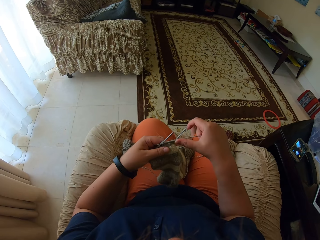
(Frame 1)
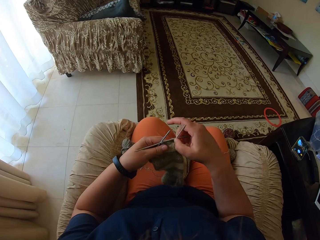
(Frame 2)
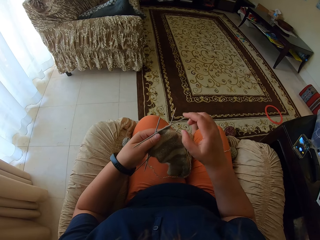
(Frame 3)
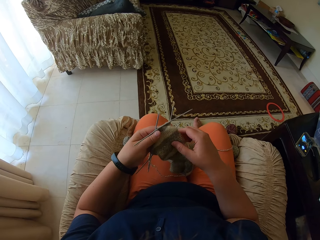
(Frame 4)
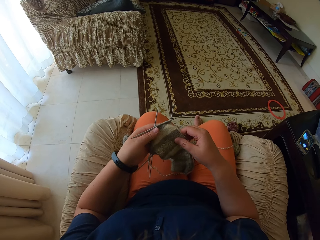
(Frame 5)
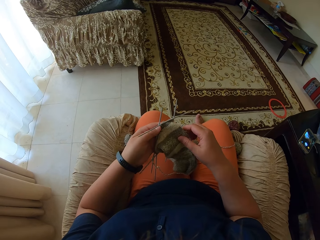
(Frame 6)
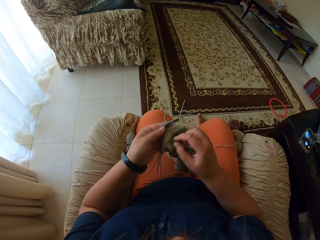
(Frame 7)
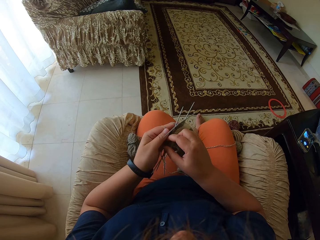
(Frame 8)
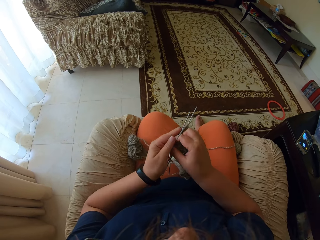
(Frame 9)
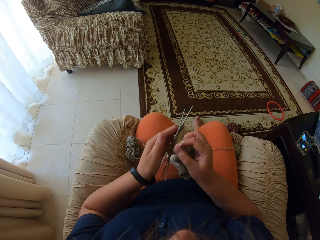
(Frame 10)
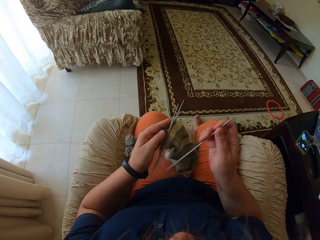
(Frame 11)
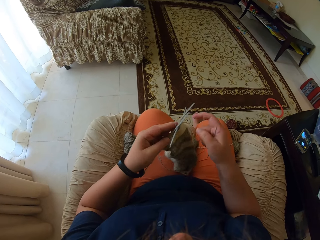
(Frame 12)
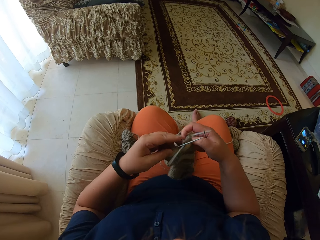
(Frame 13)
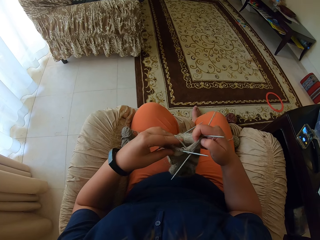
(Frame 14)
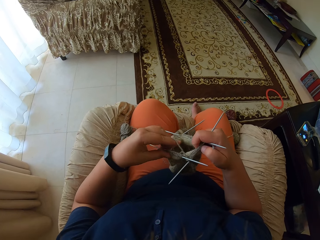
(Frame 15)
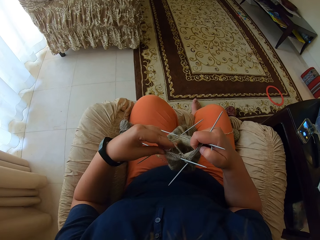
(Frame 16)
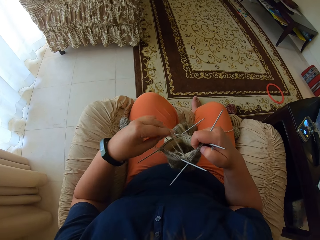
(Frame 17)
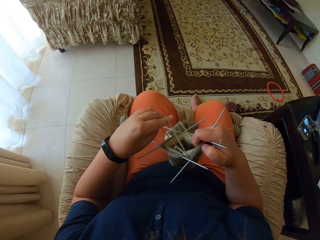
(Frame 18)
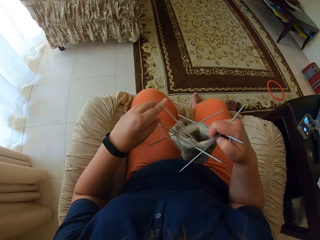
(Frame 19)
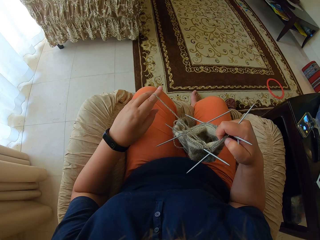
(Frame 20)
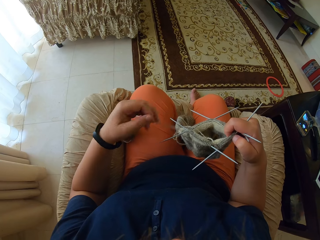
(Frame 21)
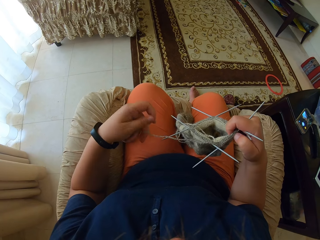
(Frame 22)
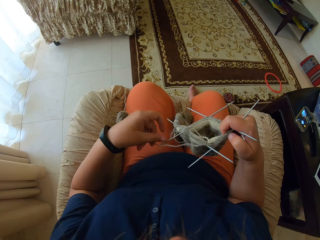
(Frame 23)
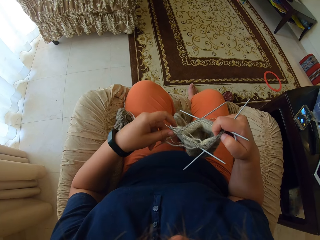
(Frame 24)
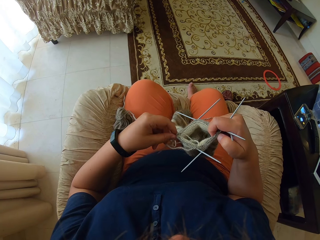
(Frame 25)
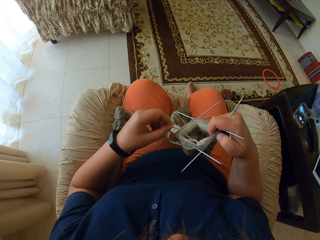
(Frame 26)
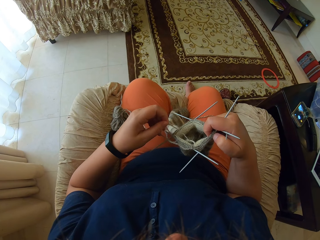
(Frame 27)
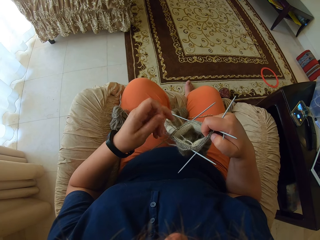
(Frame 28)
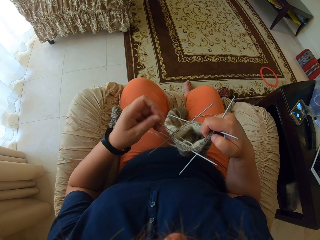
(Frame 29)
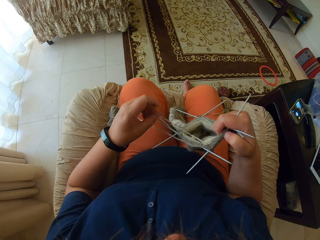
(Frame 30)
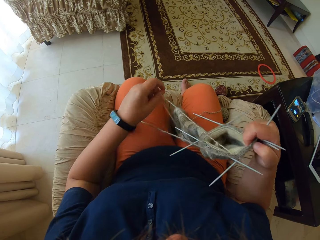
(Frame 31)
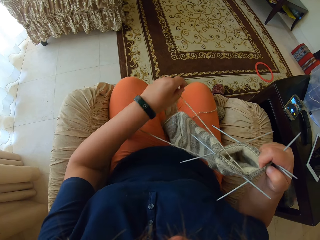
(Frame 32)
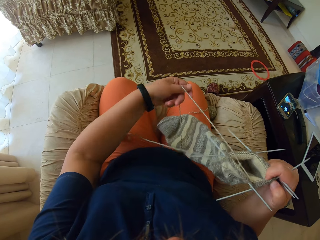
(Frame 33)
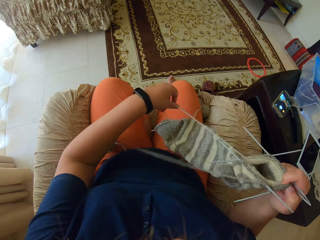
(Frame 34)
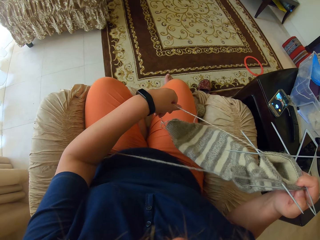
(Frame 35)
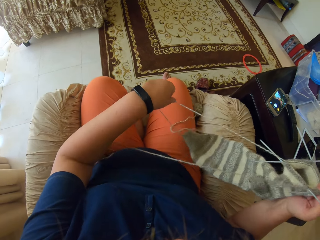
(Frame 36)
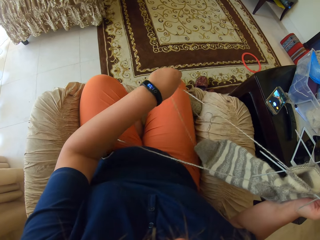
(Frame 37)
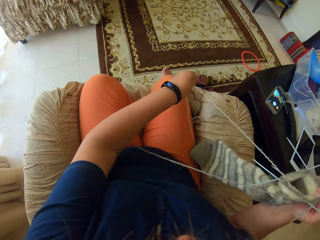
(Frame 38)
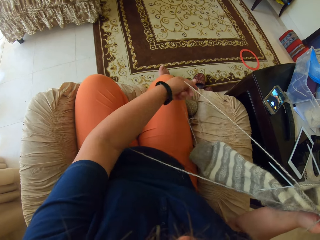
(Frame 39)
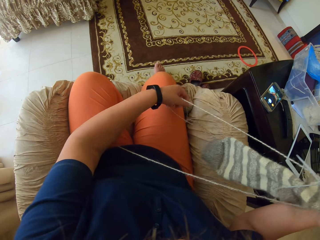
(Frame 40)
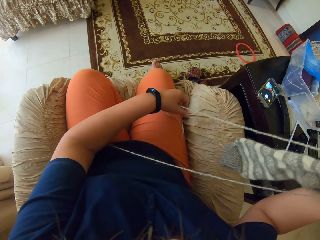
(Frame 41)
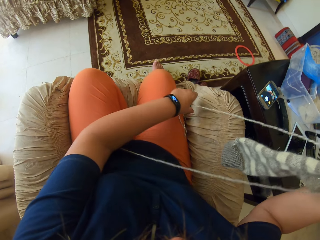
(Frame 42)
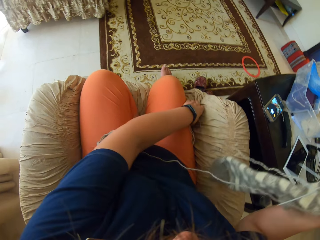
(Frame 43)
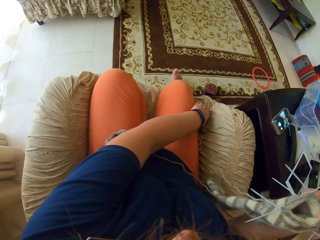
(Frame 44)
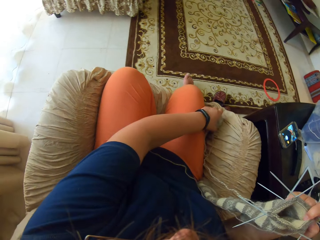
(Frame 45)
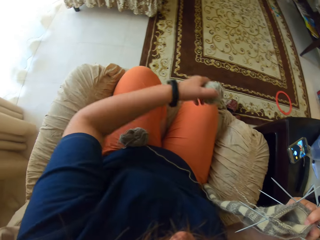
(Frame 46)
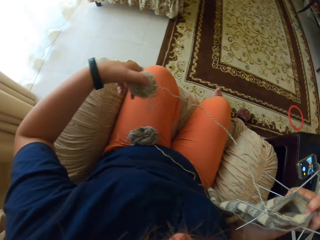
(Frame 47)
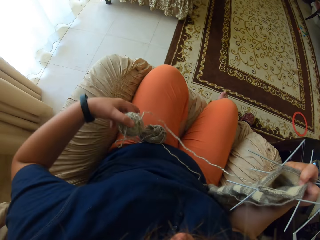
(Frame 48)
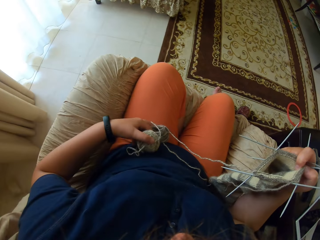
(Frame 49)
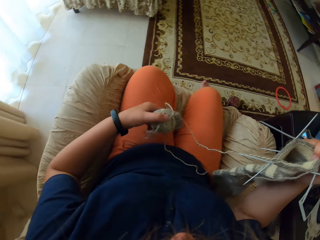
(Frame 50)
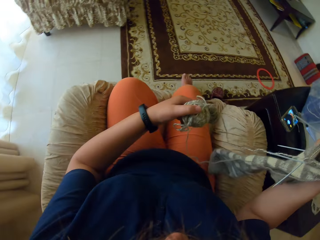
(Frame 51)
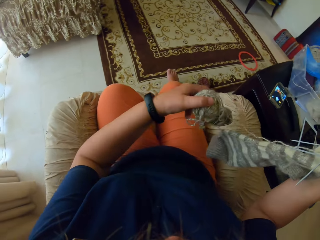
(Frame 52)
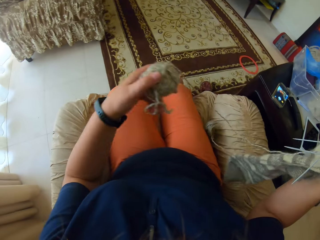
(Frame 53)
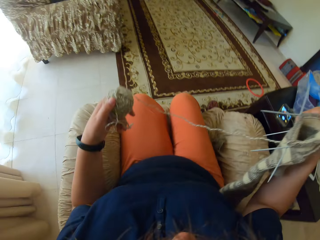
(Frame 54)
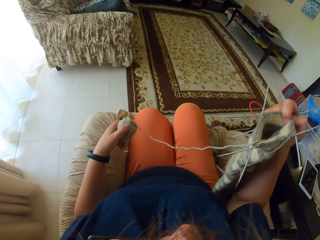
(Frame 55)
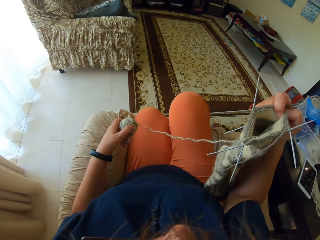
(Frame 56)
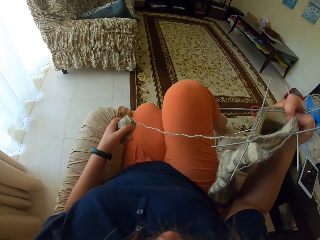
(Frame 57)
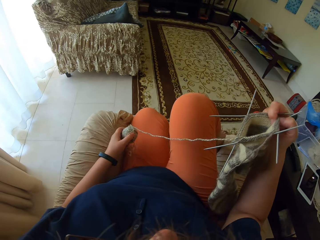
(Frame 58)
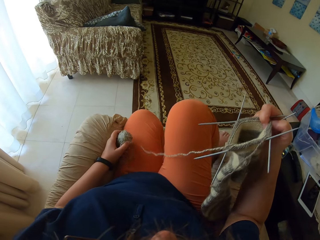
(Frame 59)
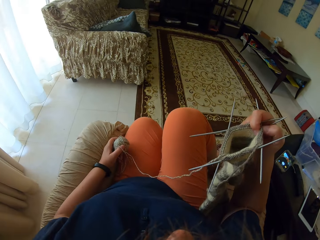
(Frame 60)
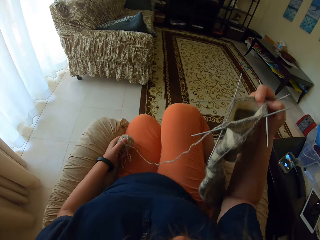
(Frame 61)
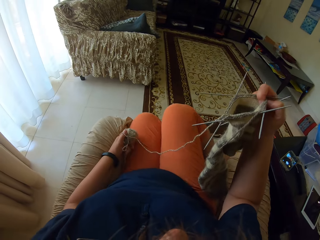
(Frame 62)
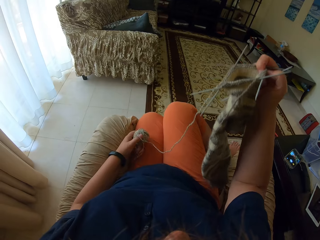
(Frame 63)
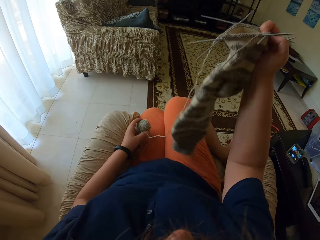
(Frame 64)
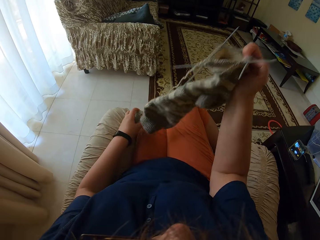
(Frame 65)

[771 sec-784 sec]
The camera wearer adjusts the yarn. They pull the thread. They pick up the thread.

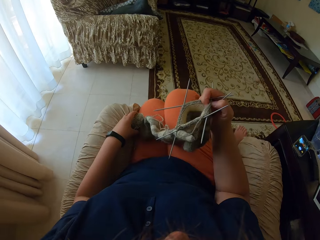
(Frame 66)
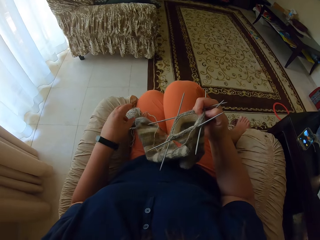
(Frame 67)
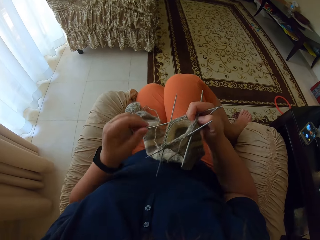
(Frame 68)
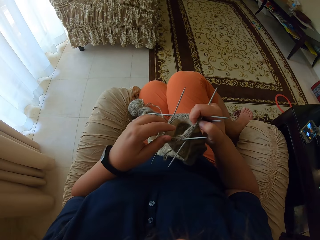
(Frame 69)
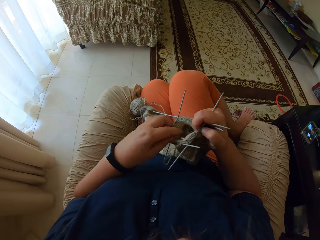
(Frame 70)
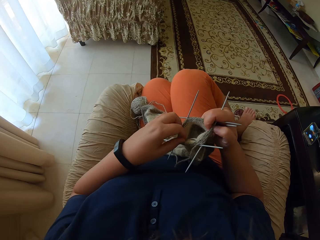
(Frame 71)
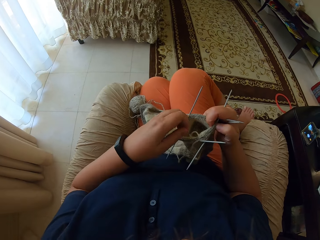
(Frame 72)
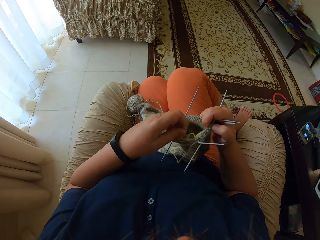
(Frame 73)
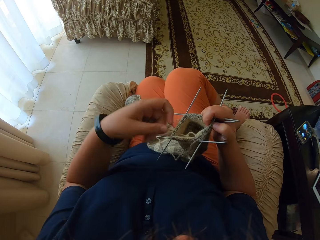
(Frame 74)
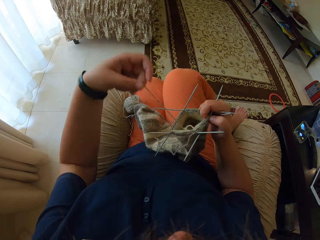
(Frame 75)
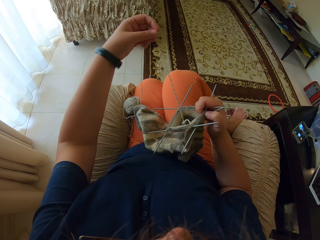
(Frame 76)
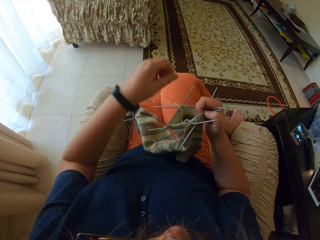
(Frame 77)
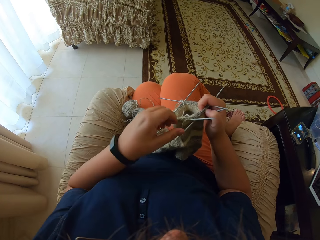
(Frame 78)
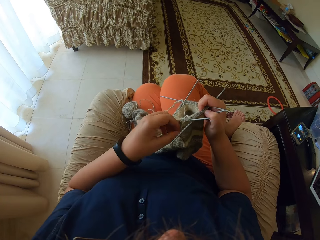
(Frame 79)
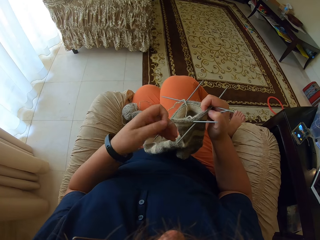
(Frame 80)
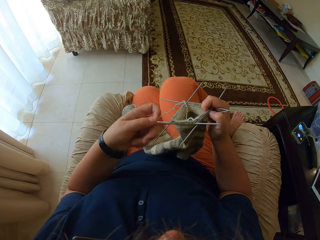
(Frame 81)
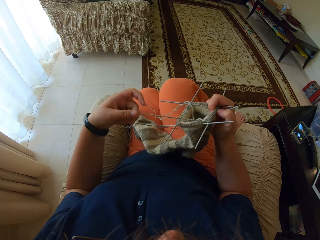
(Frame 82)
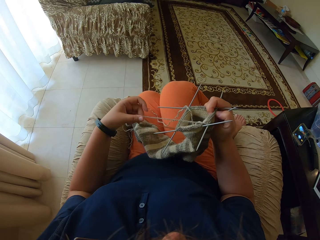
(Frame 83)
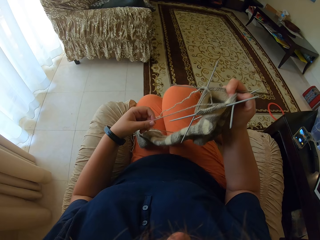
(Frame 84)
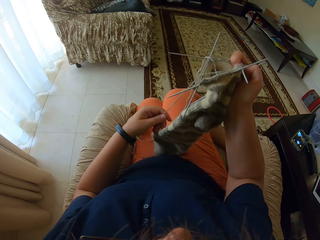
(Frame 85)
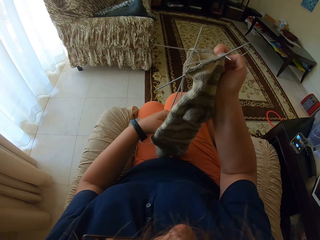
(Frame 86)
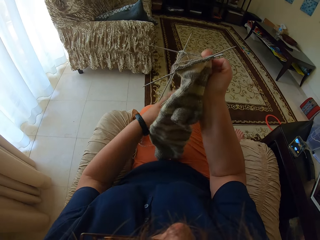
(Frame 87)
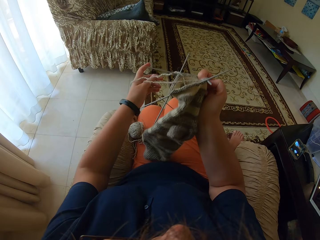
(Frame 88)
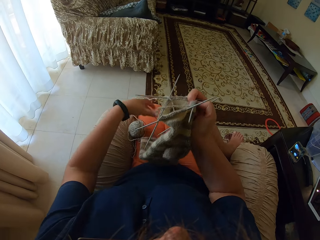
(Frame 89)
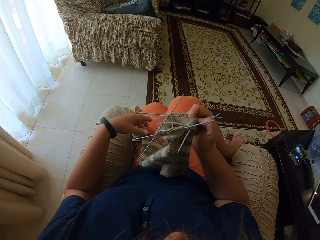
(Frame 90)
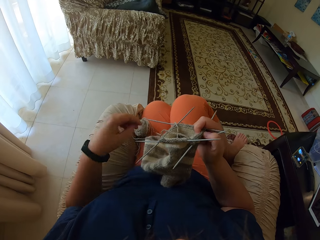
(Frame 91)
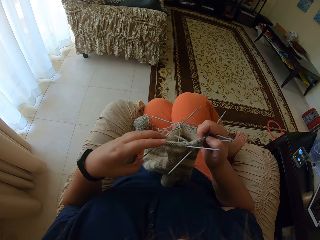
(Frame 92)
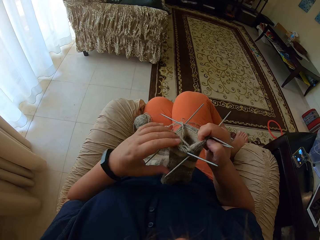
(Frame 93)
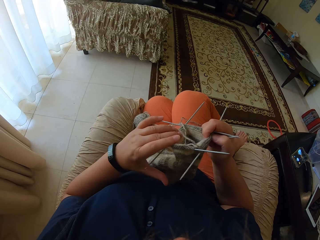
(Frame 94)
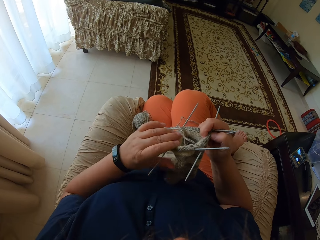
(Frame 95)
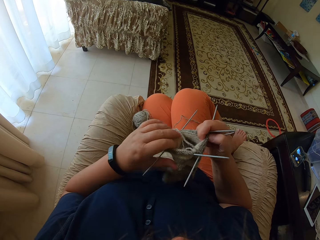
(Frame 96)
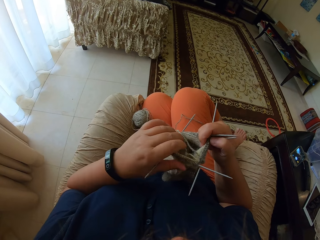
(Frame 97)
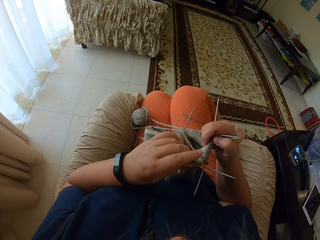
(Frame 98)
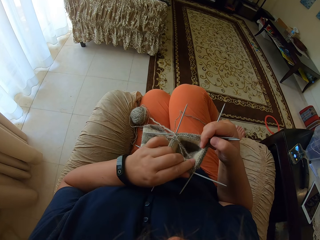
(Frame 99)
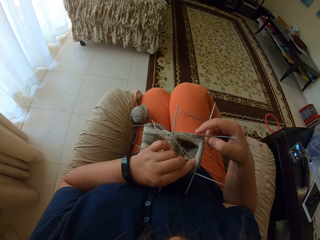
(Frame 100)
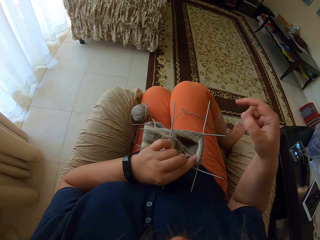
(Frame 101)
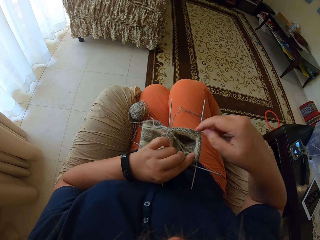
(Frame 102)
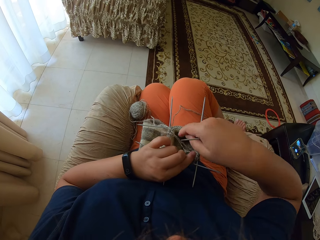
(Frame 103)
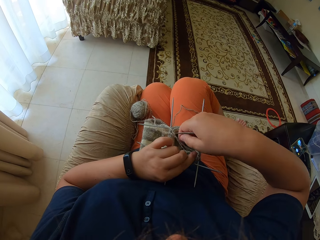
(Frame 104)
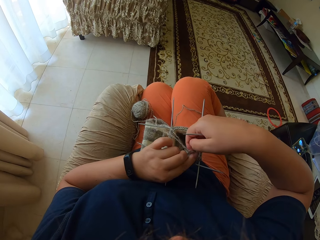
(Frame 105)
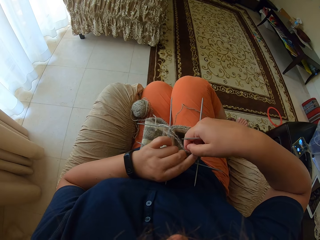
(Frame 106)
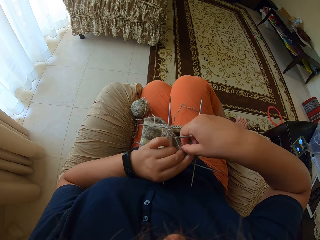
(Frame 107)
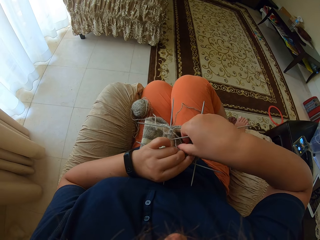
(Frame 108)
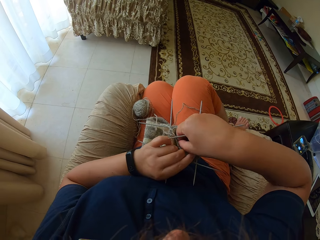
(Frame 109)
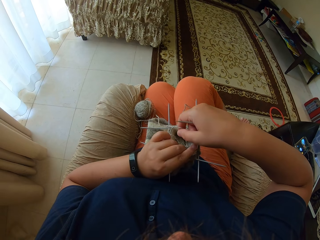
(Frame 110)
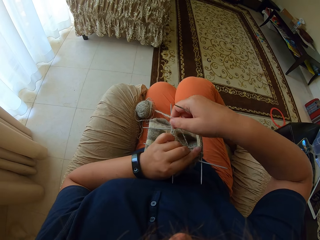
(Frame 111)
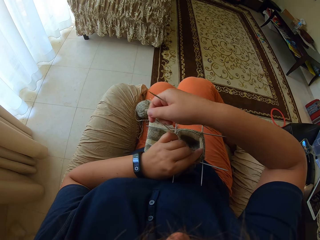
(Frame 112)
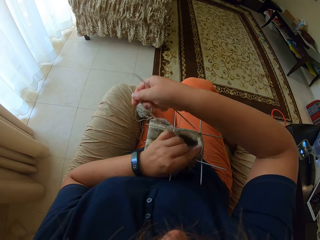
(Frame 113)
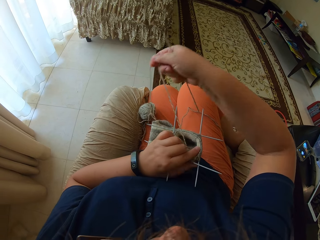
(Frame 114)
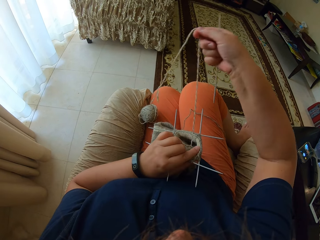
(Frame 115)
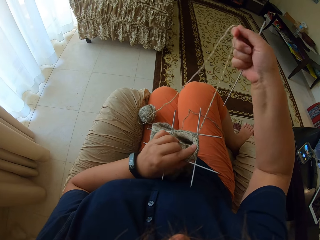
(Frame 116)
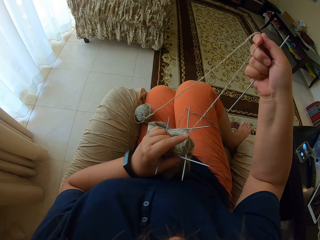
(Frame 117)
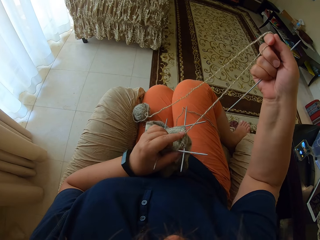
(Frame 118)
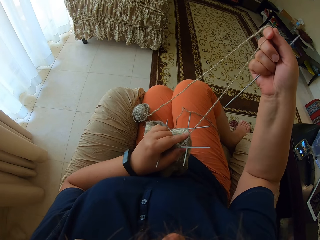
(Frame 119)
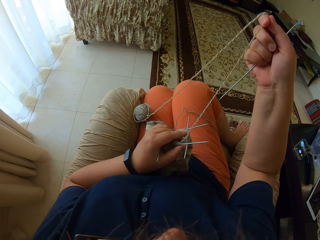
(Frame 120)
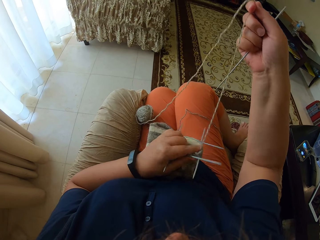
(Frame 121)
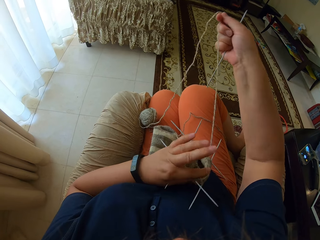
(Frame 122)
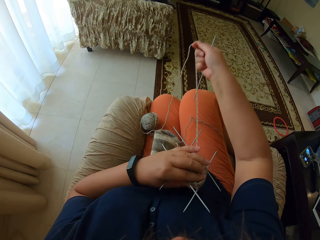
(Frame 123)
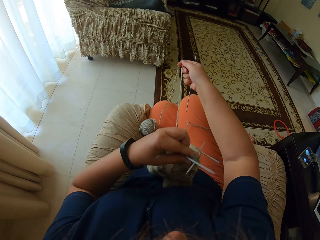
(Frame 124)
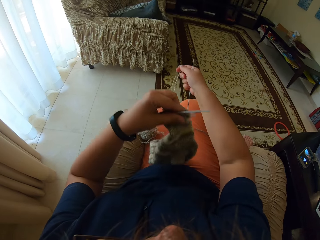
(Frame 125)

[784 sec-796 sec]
The camera wearer puts the thread on her thigh. She pulls the thread.
